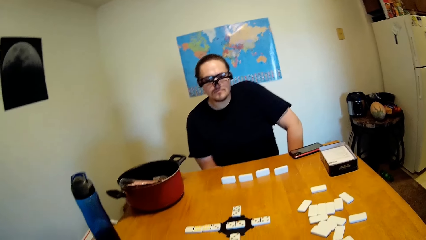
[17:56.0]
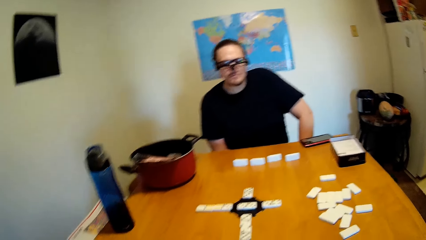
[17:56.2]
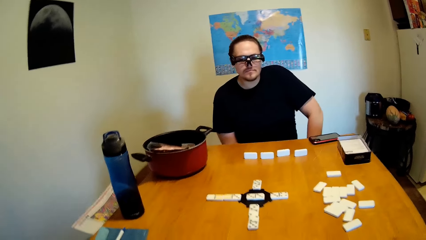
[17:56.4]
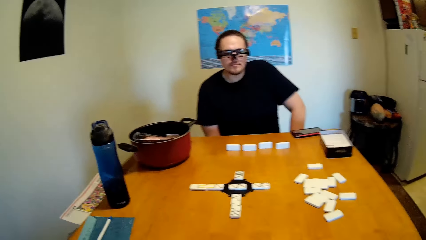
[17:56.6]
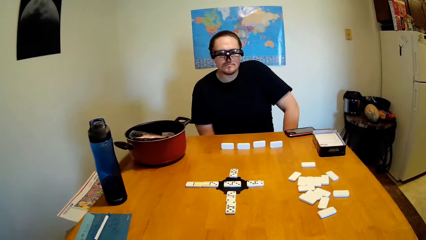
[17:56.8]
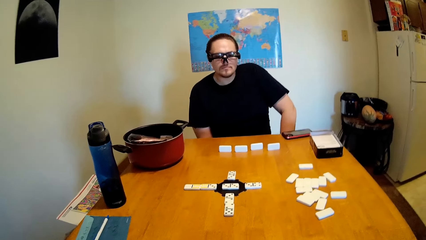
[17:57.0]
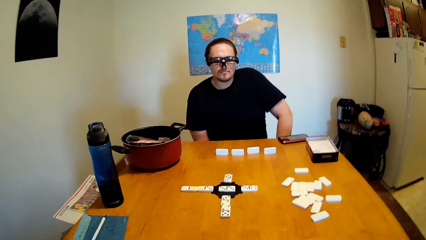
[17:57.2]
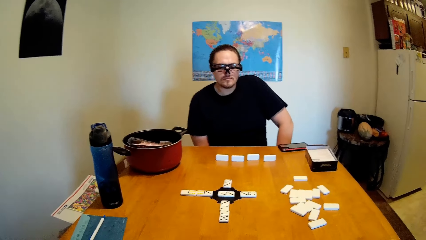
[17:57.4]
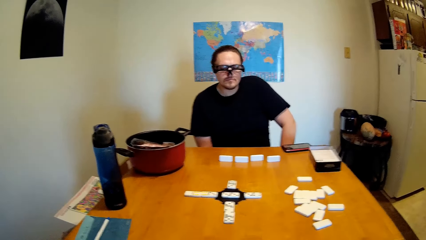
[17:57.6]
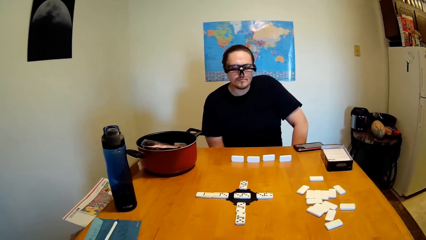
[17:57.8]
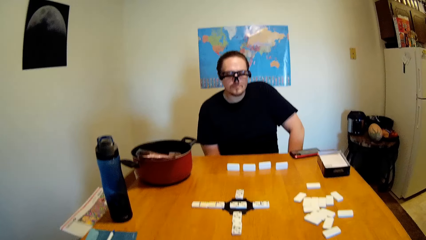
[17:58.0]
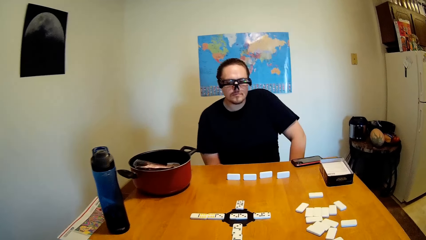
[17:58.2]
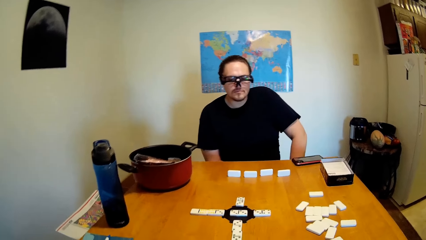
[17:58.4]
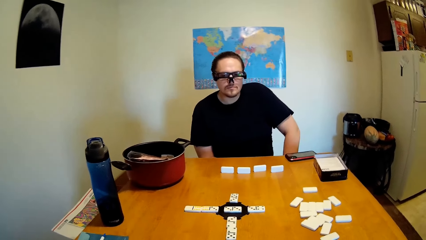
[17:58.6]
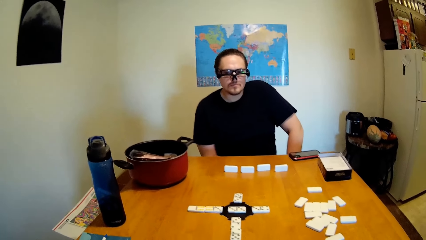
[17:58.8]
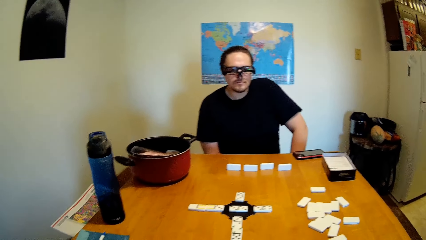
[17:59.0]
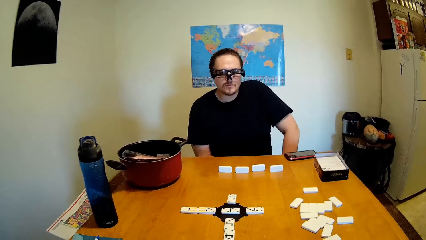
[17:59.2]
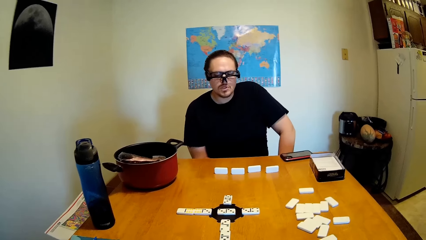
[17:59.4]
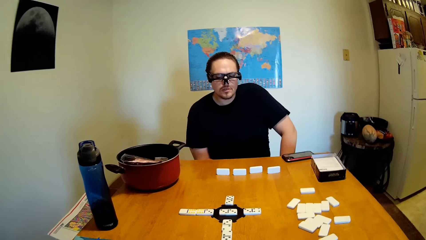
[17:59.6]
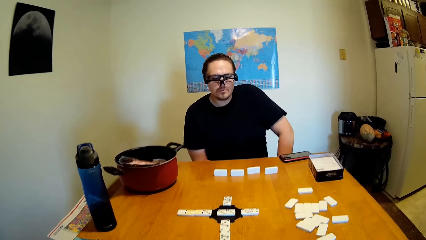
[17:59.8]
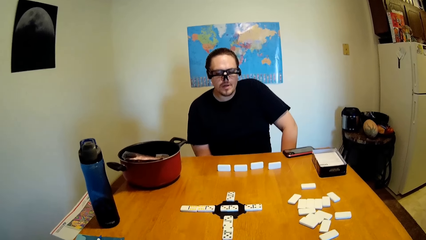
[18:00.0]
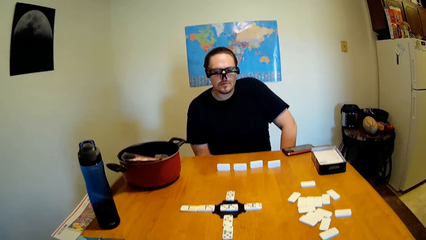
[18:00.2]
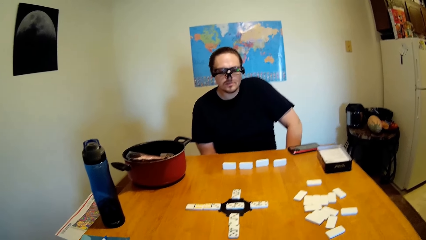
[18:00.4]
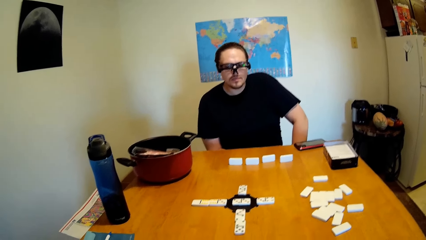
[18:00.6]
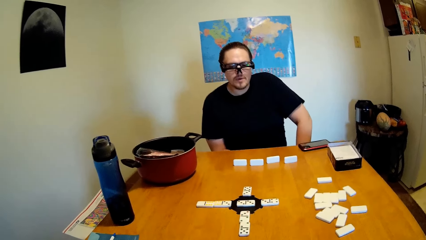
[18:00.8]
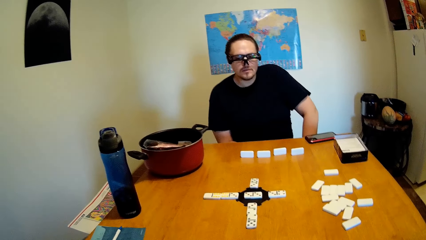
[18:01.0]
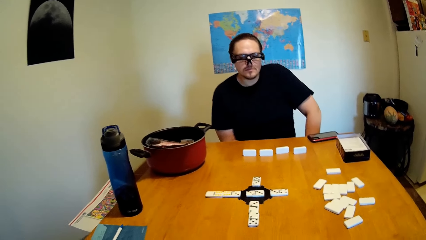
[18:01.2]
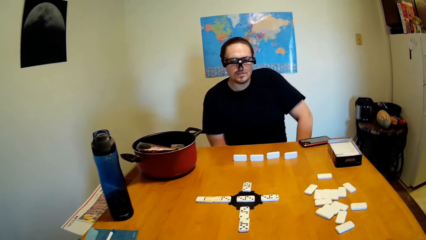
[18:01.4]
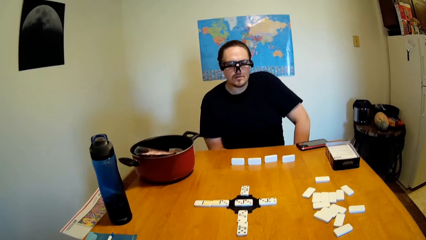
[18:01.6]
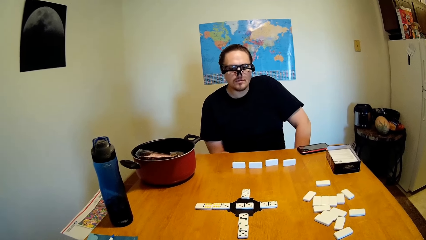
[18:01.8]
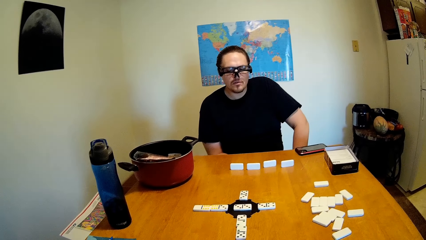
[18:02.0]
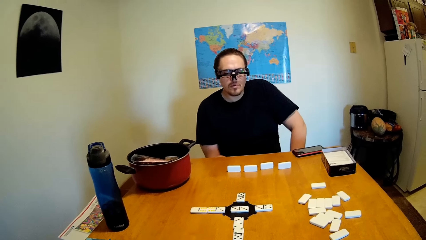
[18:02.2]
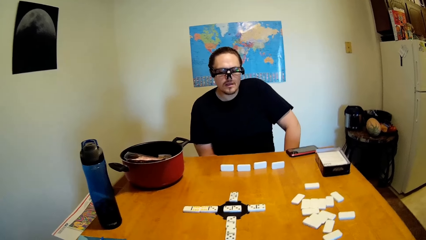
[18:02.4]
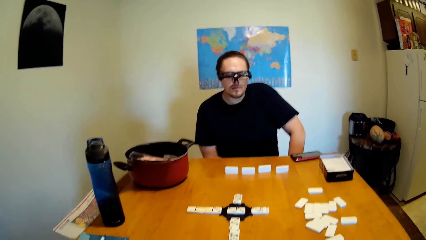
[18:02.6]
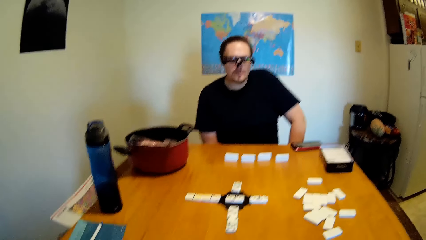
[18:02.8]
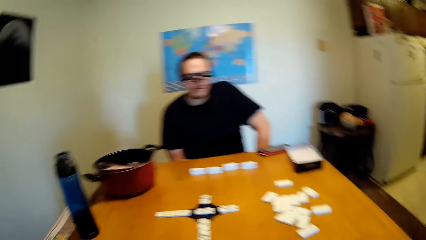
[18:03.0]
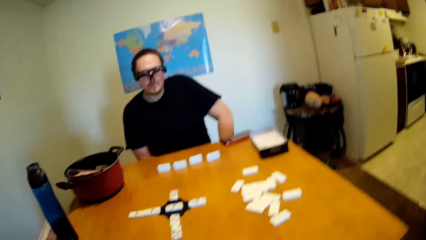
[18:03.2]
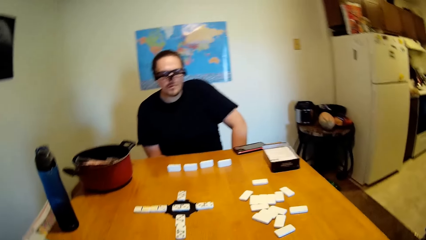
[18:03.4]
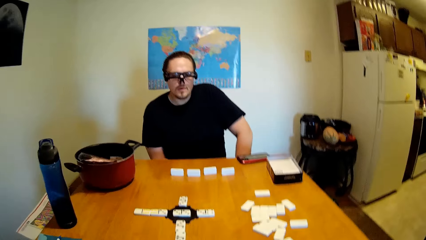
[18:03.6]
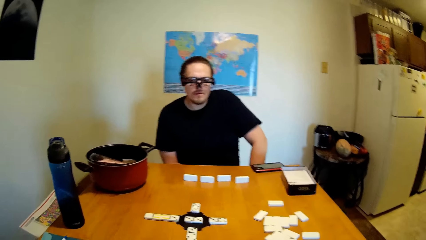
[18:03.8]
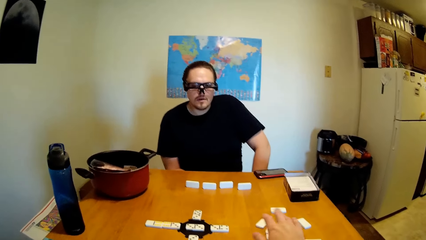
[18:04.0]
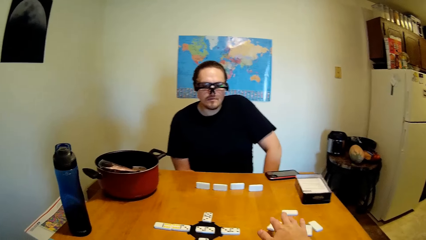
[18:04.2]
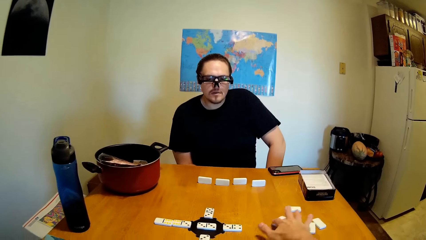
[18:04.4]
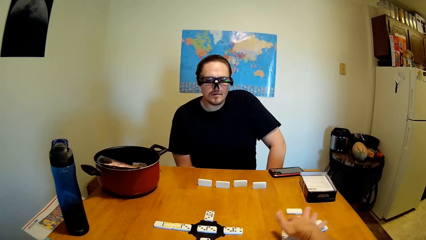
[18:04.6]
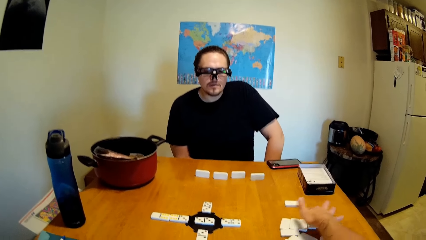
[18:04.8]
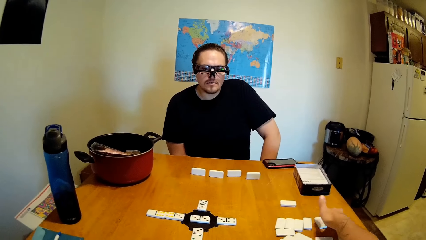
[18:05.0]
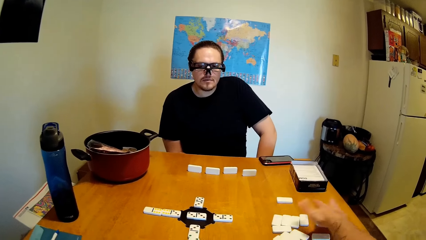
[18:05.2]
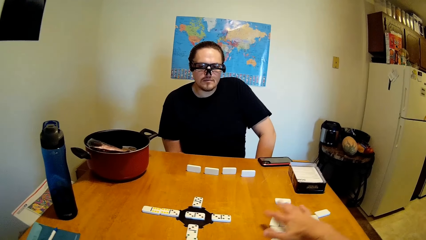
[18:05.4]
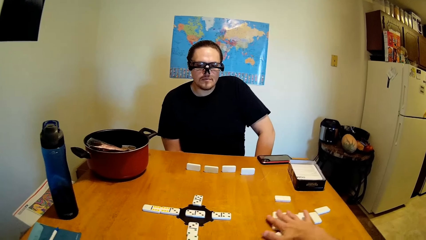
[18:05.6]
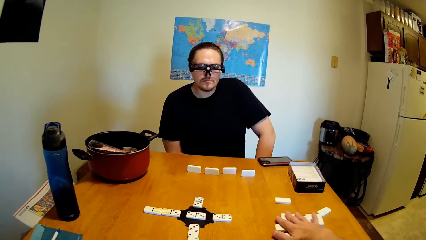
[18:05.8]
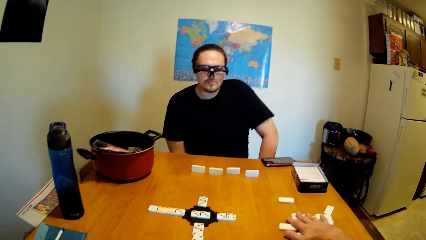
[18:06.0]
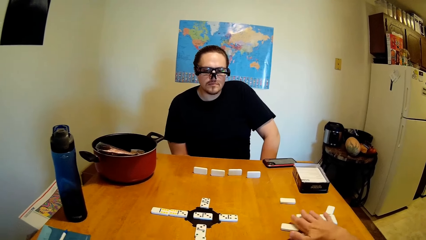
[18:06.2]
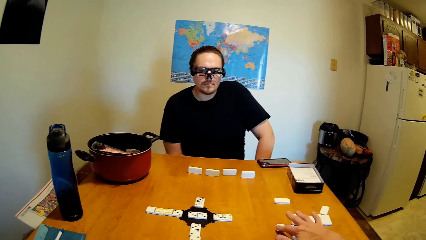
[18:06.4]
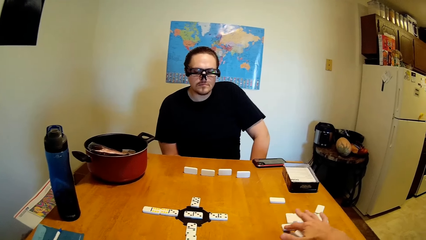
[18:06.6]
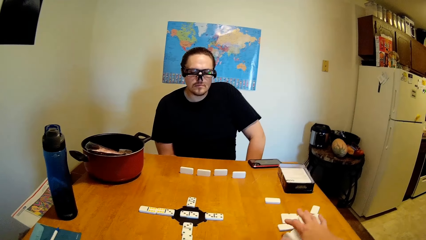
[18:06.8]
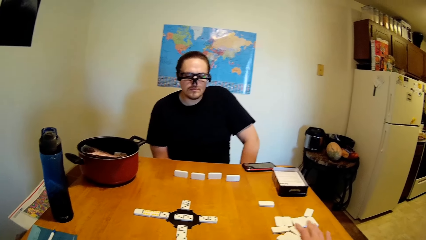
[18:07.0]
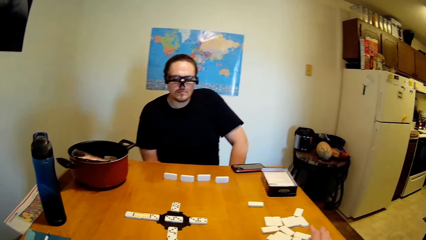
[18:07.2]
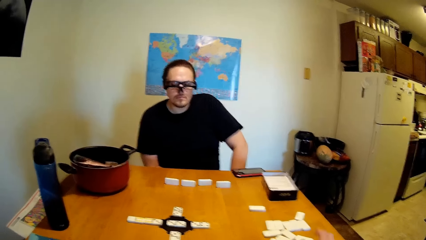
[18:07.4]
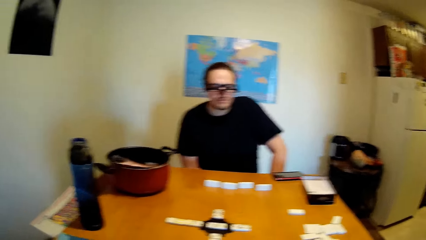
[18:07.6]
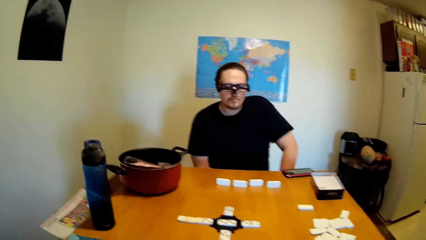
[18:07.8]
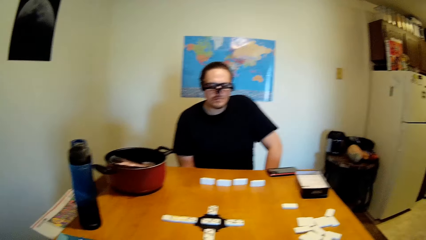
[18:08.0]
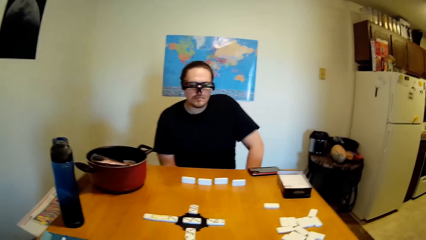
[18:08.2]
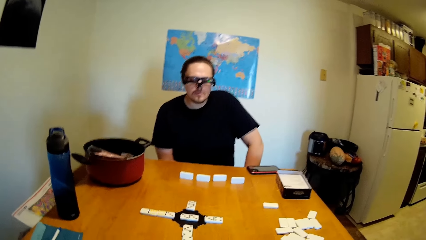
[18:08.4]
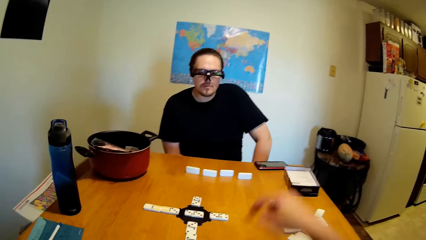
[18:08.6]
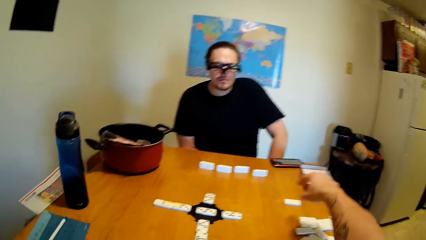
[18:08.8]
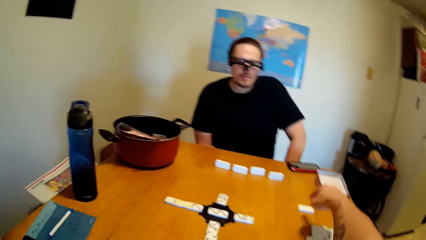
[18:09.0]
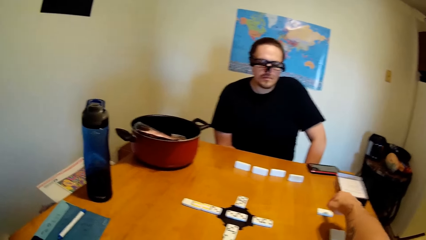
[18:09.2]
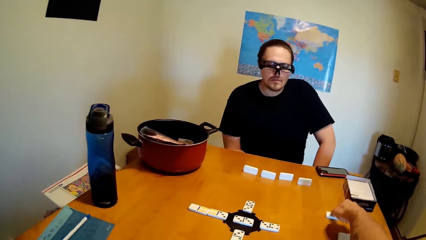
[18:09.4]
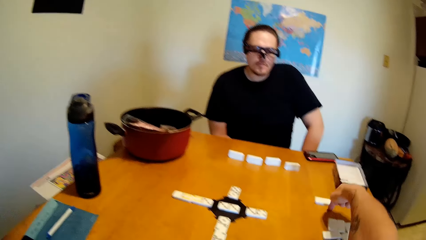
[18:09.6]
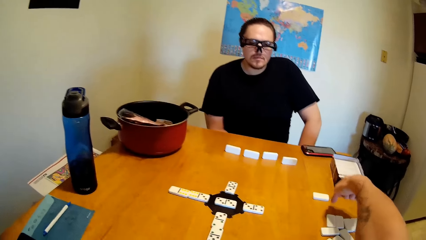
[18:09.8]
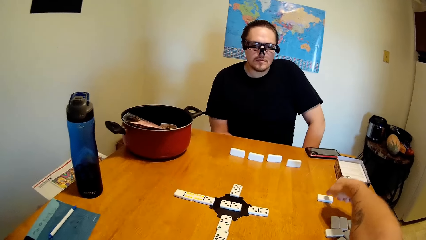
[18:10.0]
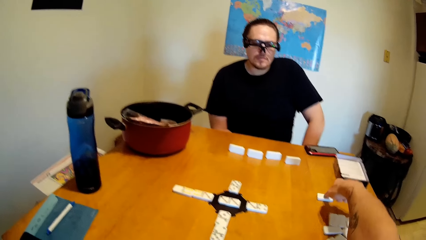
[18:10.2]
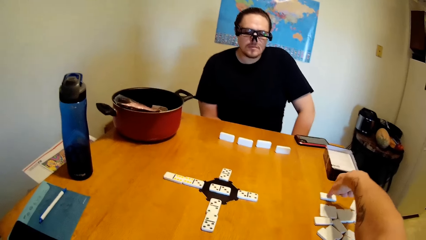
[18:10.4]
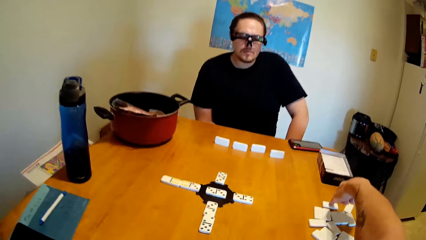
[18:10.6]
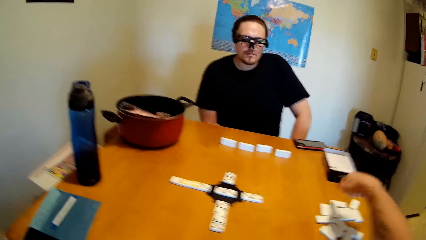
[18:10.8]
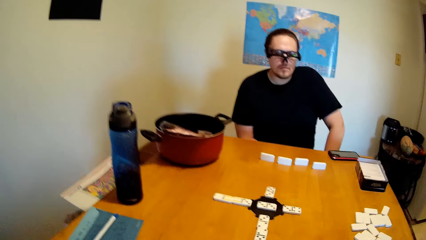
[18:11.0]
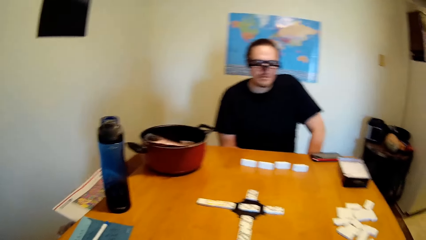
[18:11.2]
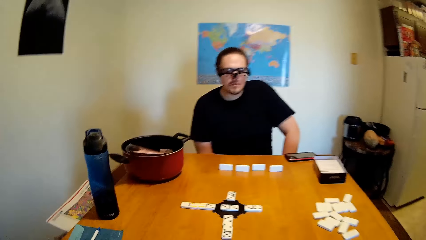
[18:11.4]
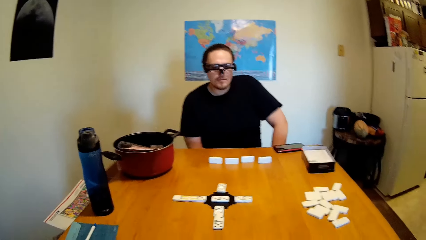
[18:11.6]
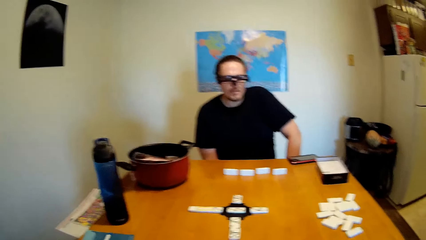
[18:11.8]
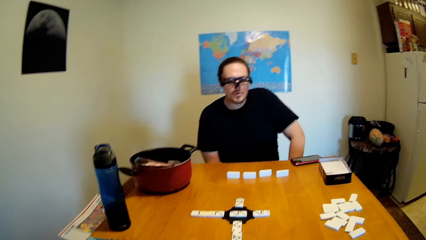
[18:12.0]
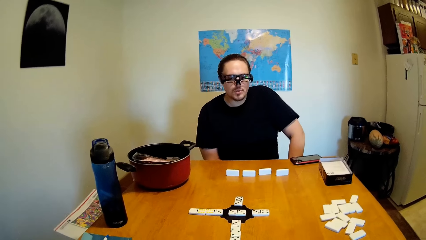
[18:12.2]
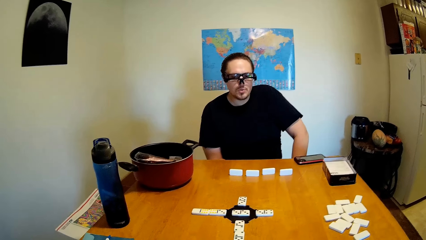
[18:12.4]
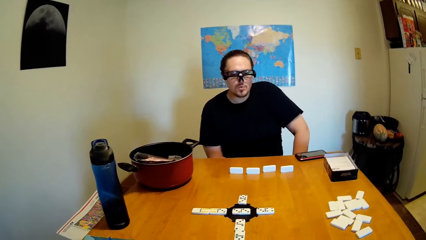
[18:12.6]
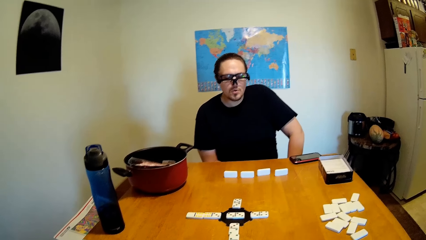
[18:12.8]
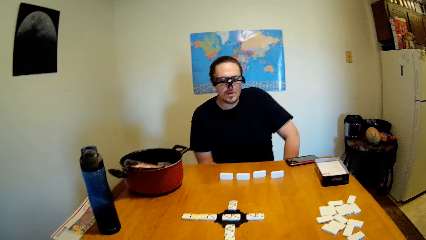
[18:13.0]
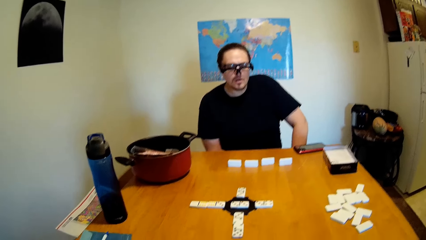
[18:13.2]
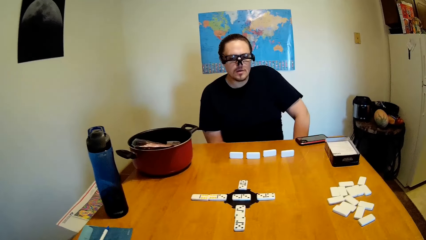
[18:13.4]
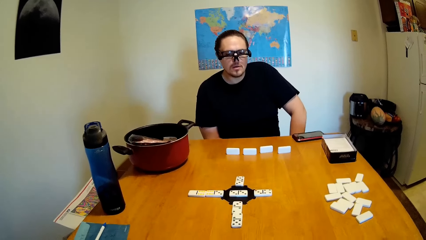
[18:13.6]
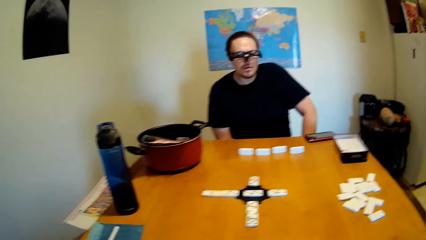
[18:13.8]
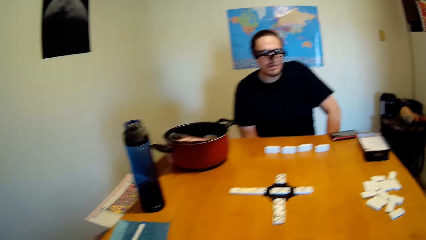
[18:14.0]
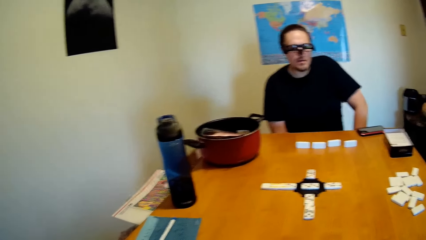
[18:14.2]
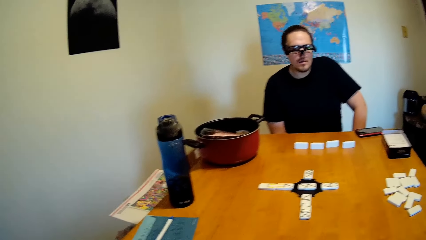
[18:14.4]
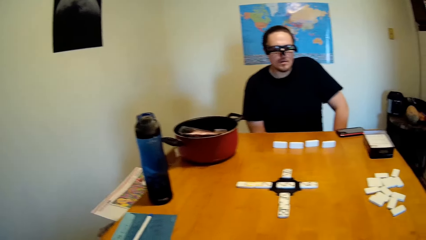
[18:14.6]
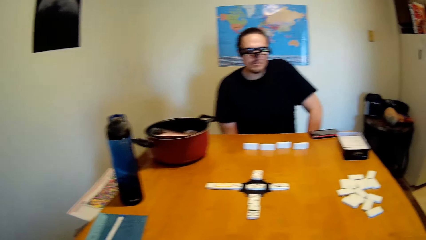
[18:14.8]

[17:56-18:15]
The camera wearer moves his hand on the table. He moves the dominoes or dice. He moves the dice on the table. He moves the domino.
